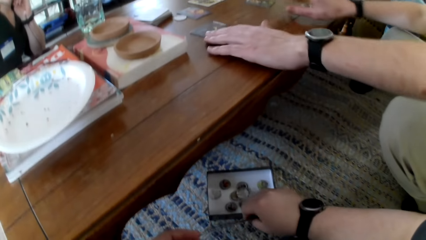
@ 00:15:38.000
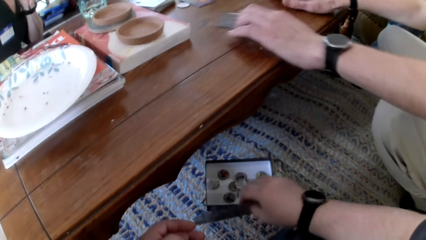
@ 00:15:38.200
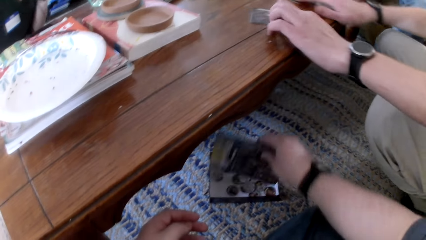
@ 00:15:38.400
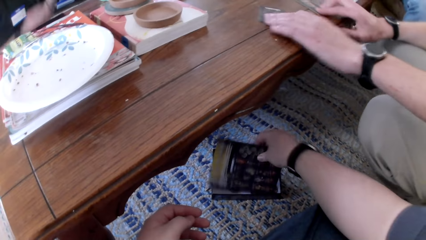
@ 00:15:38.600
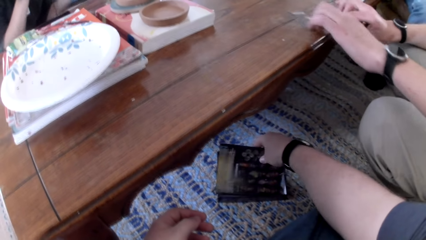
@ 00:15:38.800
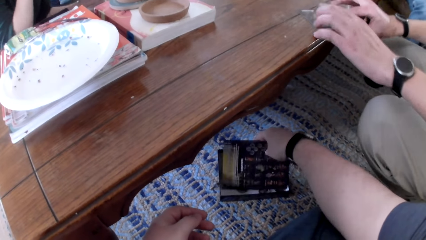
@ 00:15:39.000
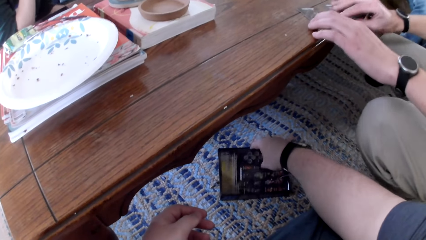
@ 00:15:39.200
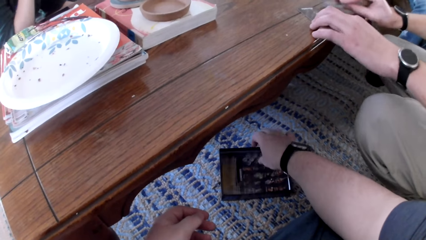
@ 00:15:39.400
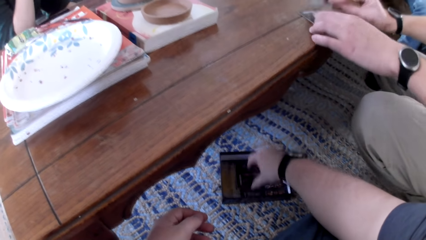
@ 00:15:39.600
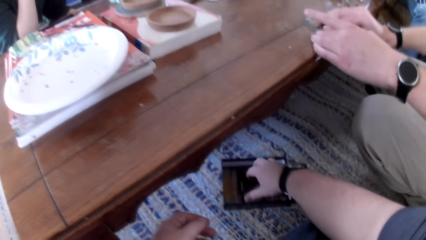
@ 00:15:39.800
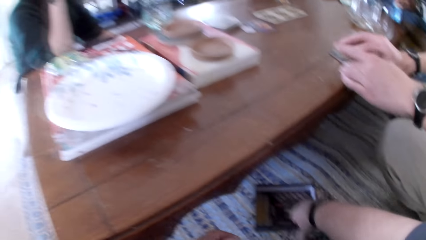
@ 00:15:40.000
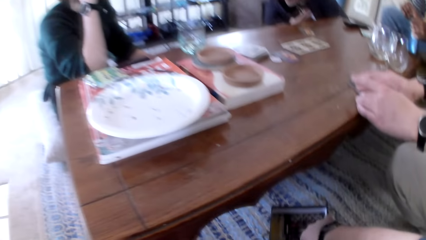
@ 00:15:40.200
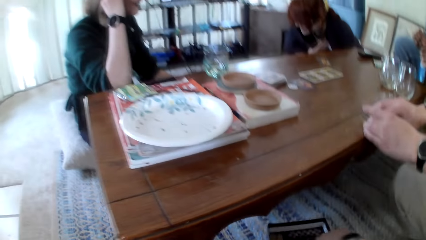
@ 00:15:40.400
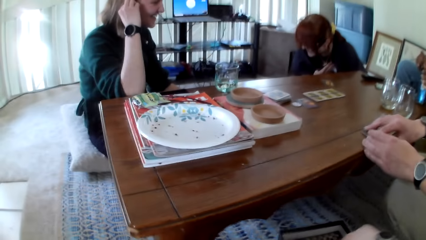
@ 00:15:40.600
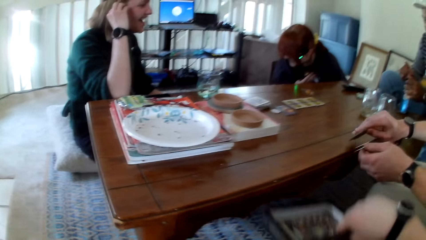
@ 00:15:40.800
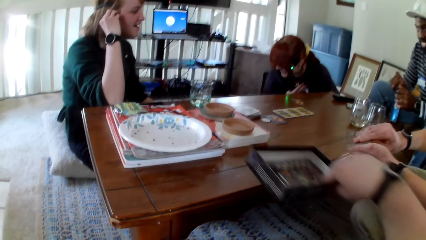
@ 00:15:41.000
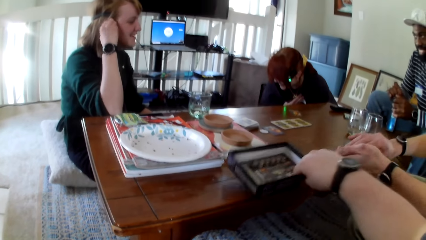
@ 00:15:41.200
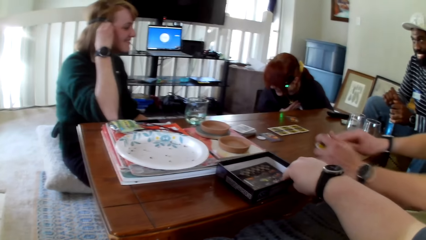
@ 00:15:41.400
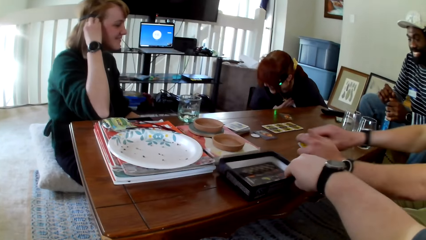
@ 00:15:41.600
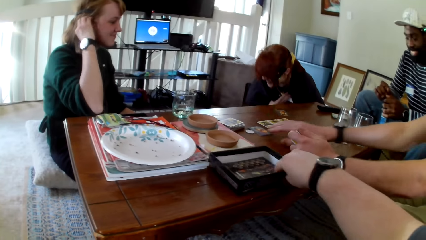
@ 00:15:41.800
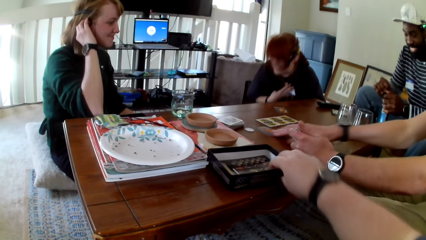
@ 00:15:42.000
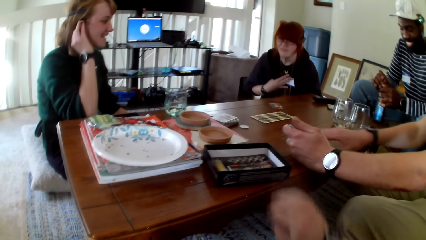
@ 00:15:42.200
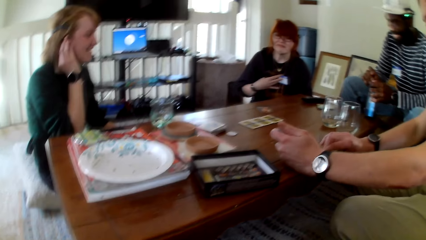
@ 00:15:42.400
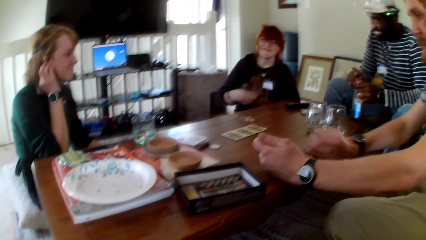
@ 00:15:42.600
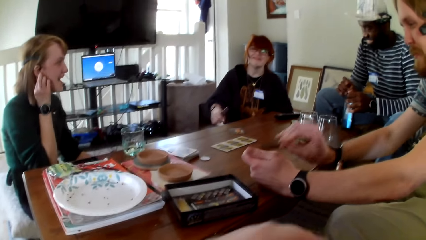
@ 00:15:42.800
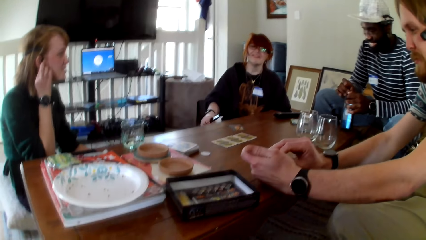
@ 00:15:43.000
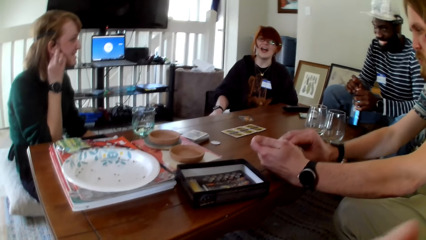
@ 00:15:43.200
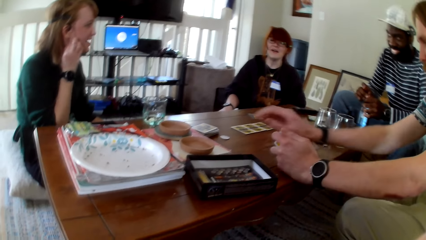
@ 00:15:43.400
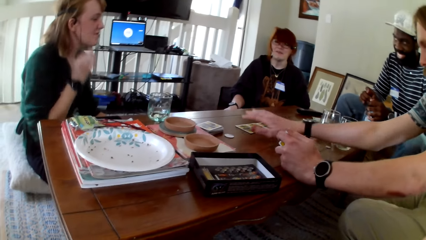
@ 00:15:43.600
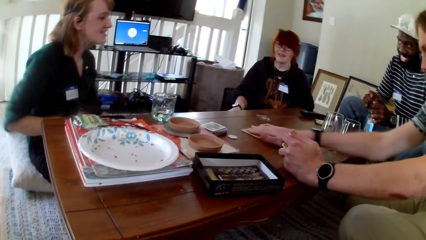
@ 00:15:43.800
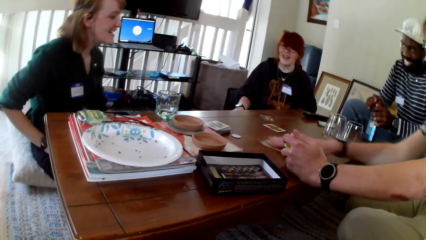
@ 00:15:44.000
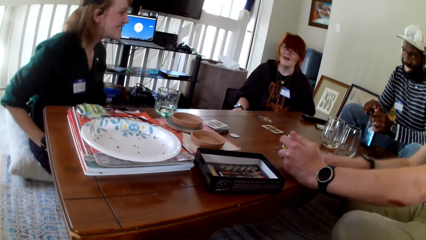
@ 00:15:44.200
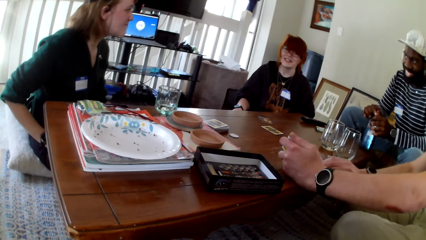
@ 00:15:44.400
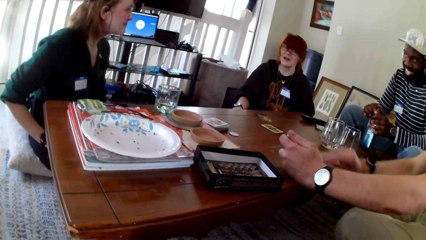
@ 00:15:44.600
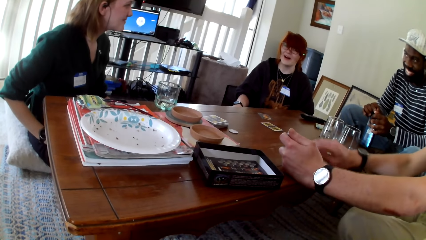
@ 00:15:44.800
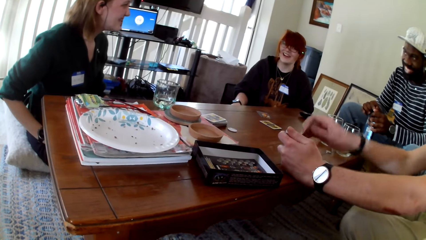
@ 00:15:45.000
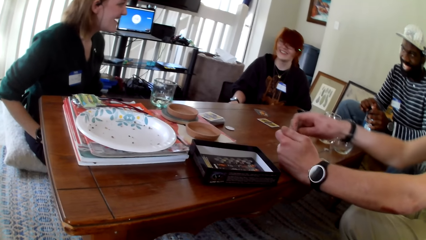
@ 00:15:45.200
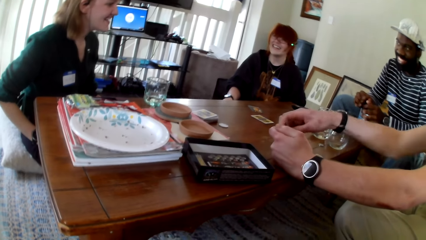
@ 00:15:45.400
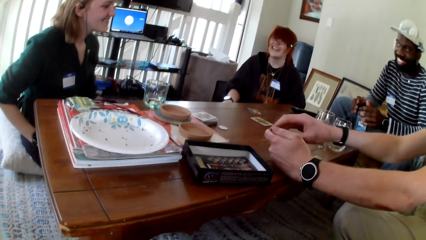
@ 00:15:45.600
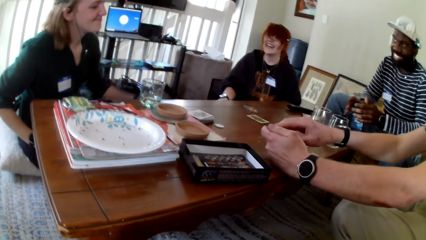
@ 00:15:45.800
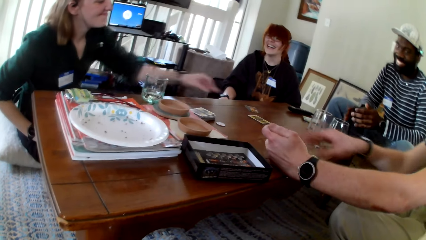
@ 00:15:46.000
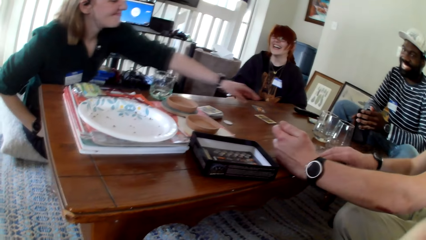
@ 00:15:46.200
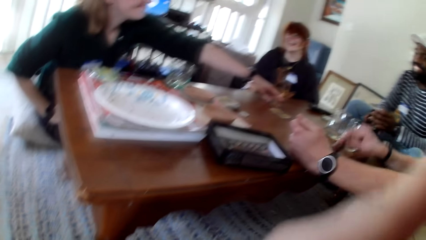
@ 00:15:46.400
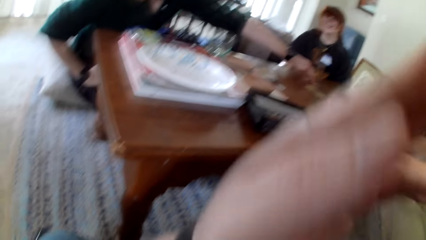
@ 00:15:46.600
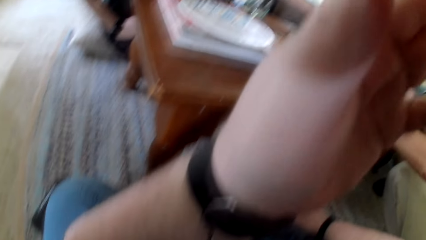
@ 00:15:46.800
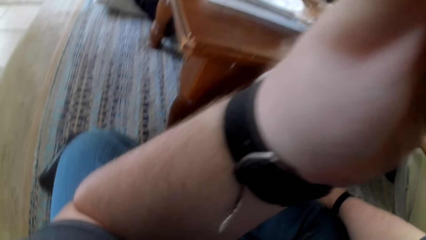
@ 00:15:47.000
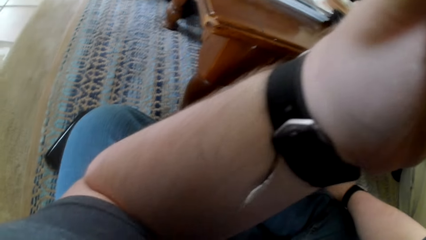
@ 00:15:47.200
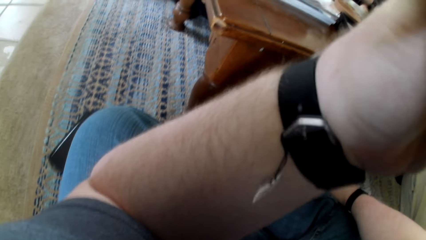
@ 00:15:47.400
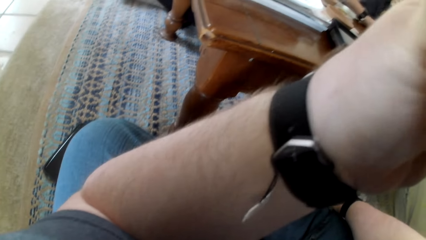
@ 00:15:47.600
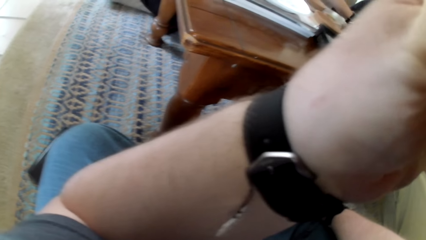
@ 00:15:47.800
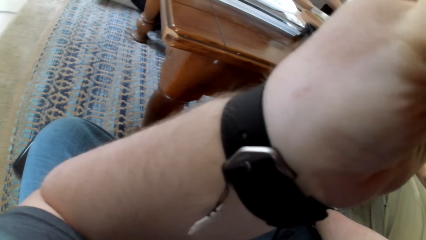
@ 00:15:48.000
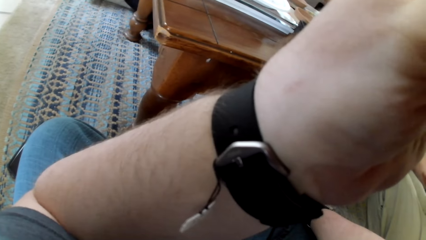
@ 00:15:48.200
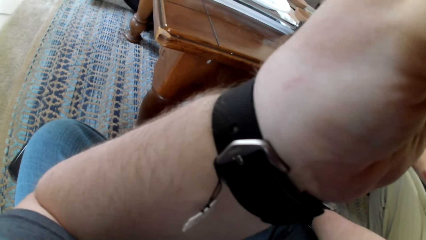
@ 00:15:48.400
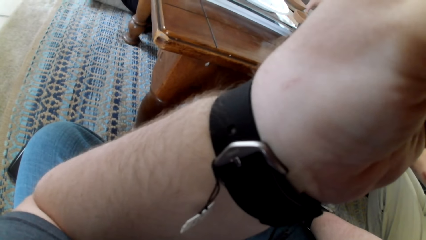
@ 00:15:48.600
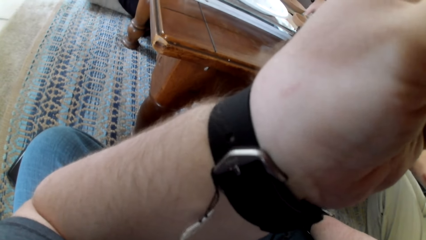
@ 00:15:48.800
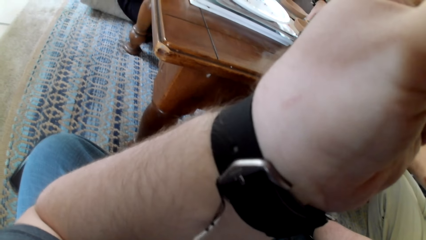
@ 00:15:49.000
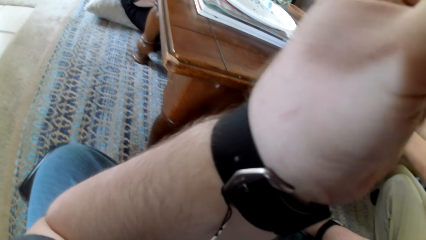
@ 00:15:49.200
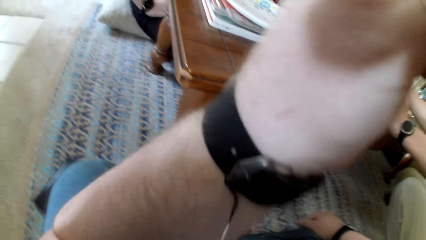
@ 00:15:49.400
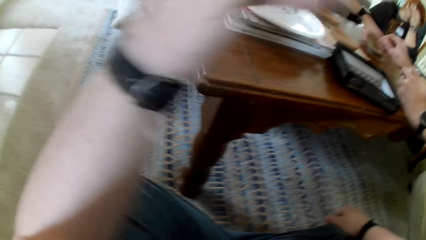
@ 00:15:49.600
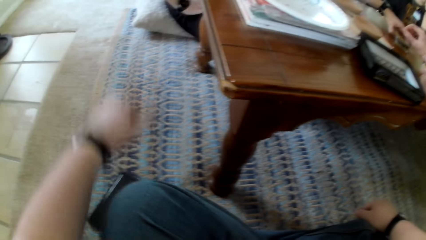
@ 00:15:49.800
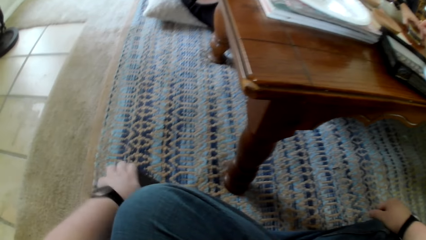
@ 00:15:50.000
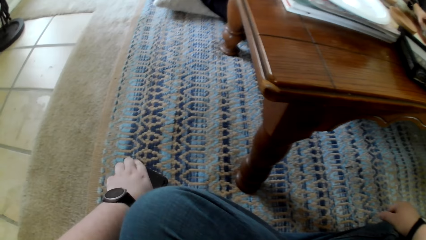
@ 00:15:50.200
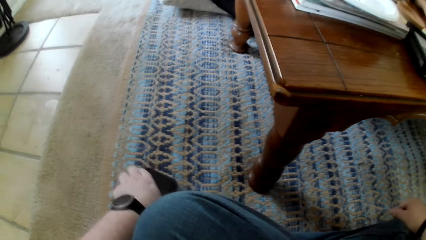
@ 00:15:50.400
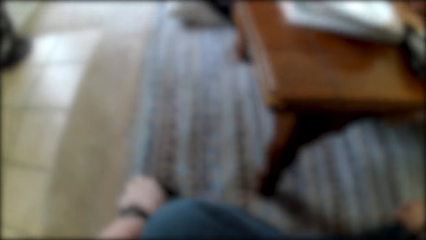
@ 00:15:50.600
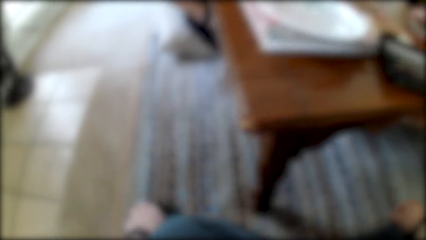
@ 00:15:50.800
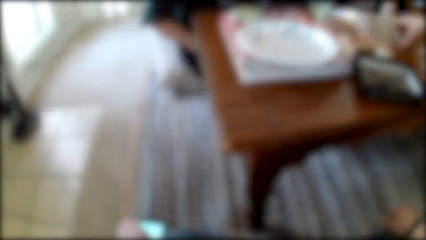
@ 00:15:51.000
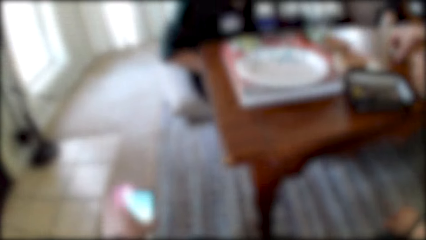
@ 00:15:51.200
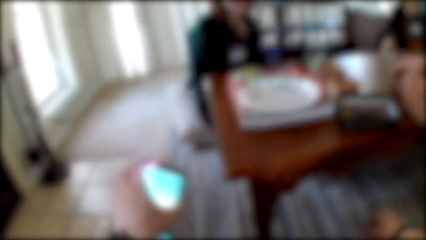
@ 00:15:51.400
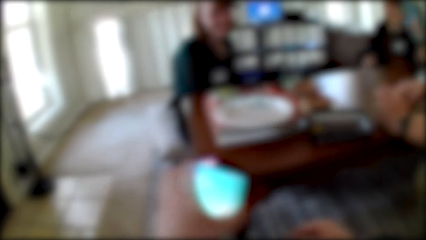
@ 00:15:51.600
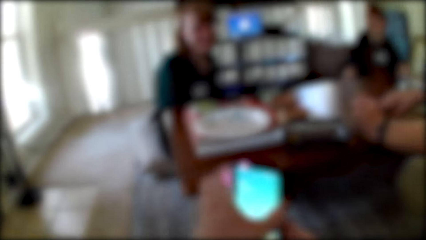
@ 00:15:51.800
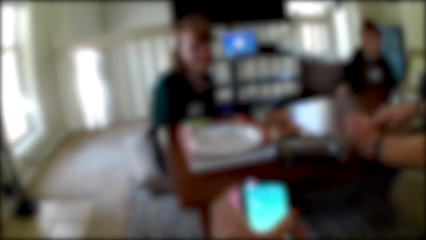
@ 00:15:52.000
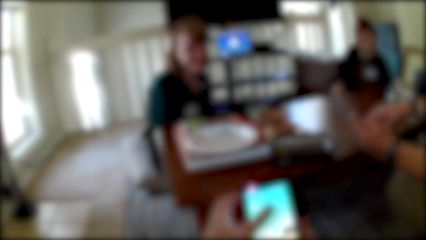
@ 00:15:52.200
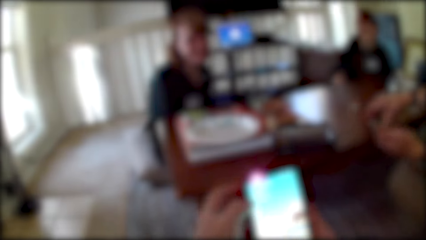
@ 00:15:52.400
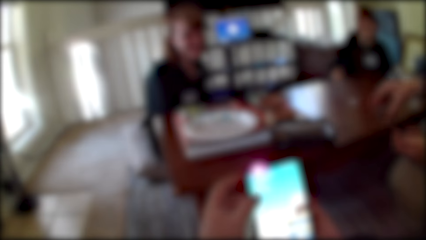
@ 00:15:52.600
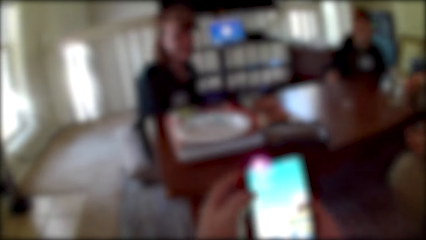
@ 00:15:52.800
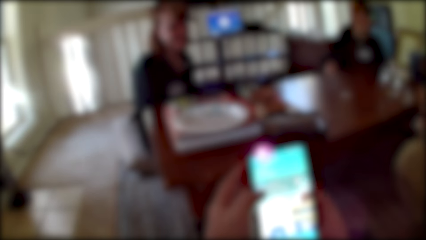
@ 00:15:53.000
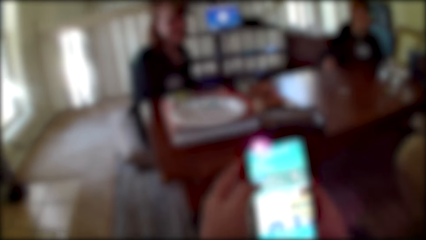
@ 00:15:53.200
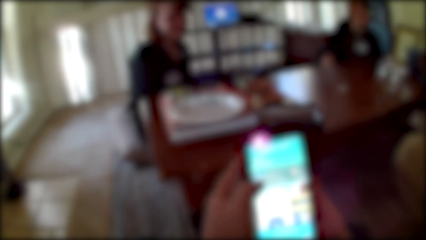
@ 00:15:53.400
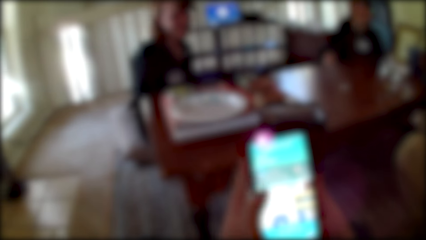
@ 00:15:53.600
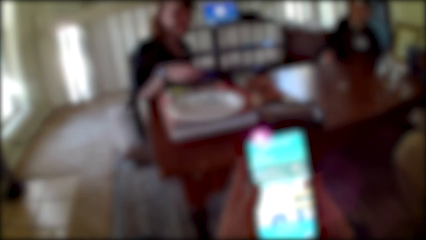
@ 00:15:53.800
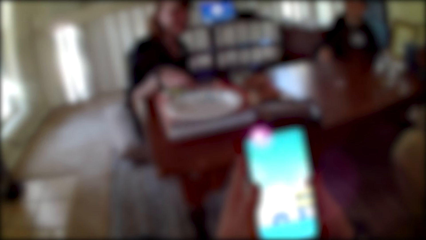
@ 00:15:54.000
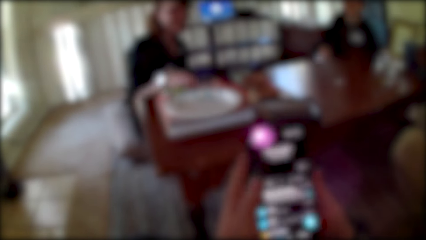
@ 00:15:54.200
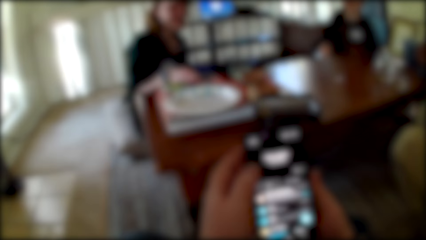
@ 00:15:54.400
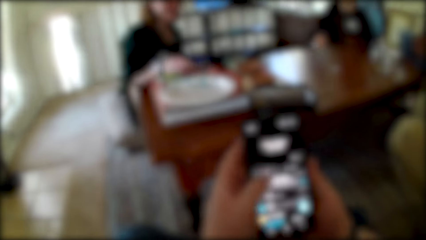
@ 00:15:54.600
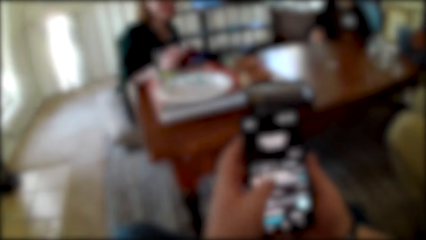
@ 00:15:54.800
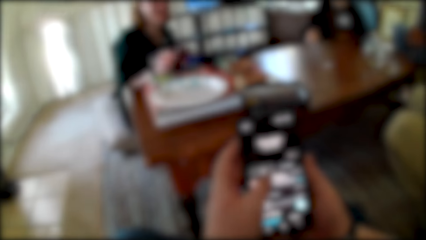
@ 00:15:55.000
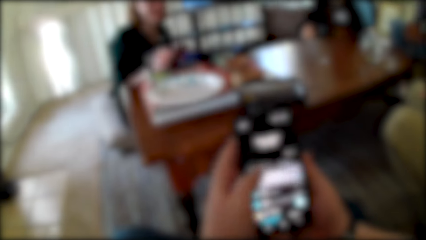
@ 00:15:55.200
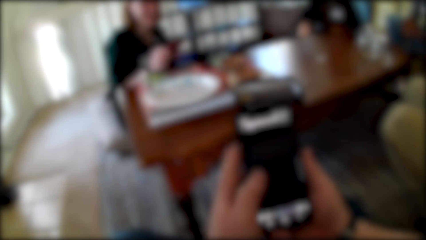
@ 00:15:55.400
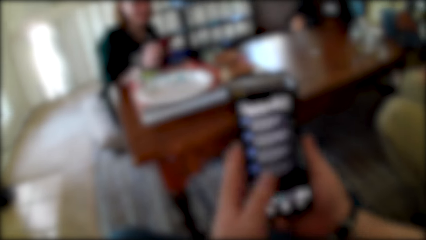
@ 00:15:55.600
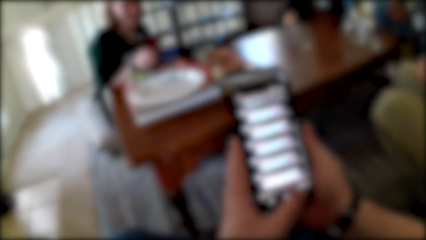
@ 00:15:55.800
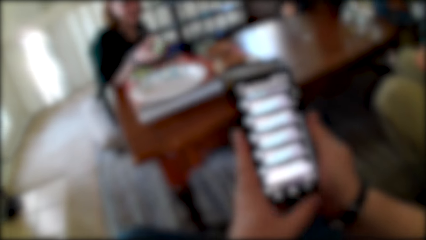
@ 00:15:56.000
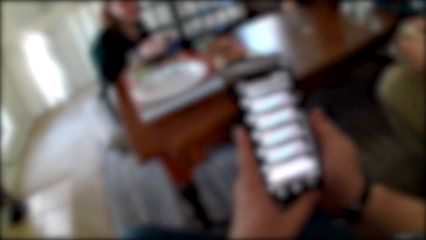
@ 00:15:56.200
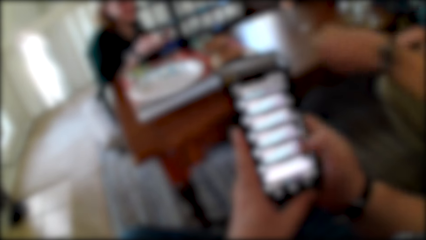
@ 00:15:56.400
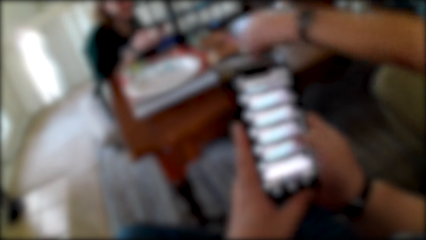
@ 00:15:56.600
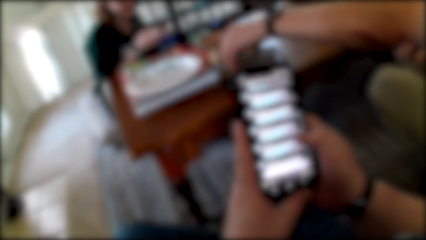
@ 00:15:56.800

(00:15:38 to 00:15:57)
A man pulls cards with both hands. The camera wearer puts the paper in the box. A woman holds her hair. The camera wearer puts the box on the table. The man touches the cards, pulls a card and puts the card on the cards. The woman pulls her hand off the hair. The man pulls a card, checks the card and picks up a card. The camera wearer holds the camera. He raises a hand up. He pulls his hand off the camera. He picks up a phone. He operates the phone. He touches the phone.
